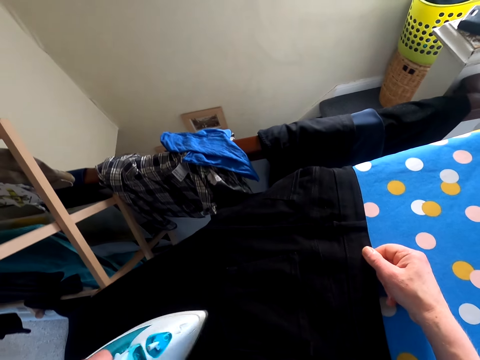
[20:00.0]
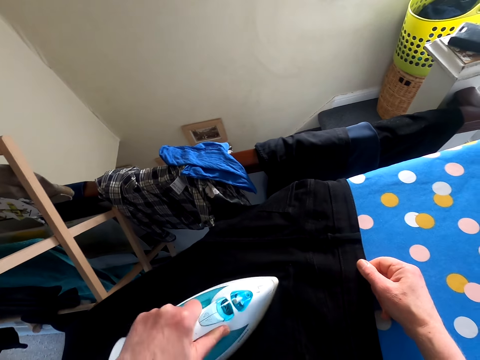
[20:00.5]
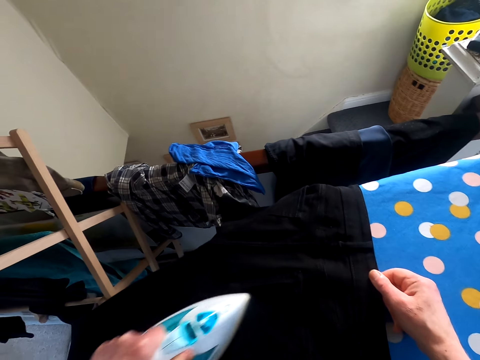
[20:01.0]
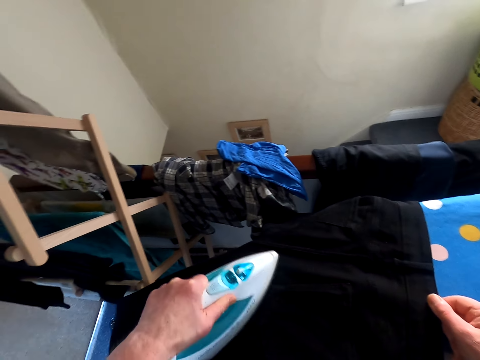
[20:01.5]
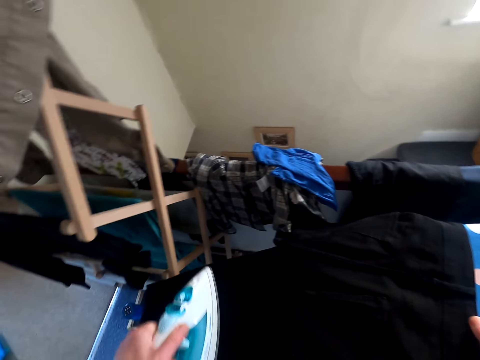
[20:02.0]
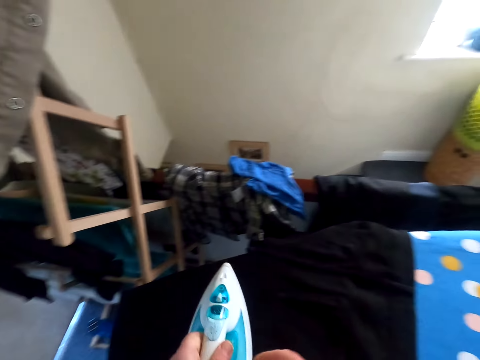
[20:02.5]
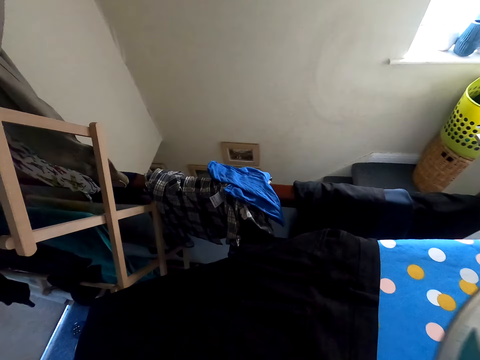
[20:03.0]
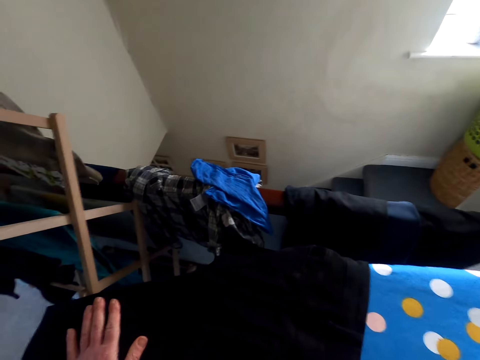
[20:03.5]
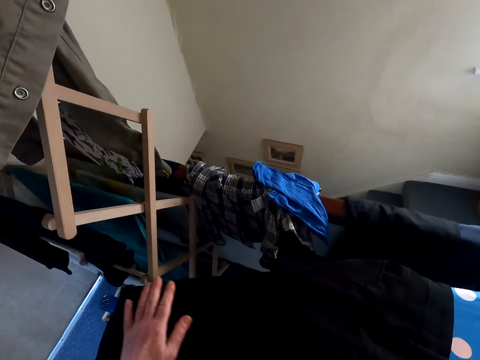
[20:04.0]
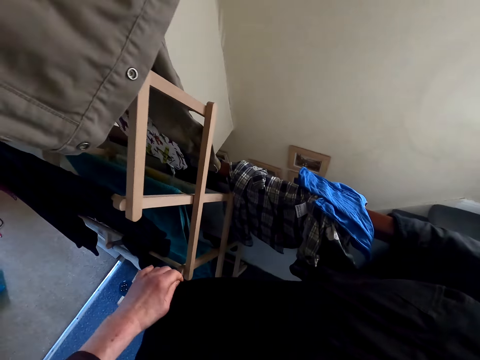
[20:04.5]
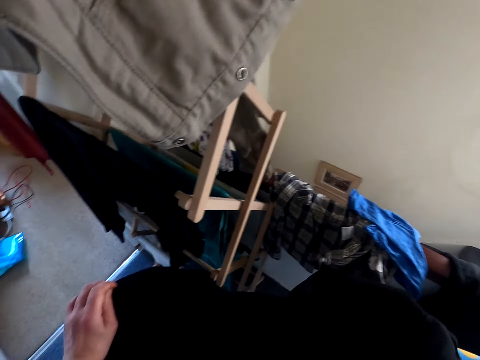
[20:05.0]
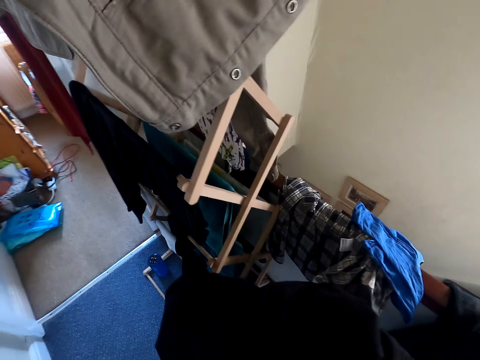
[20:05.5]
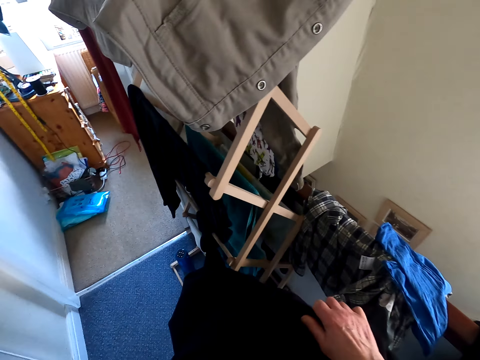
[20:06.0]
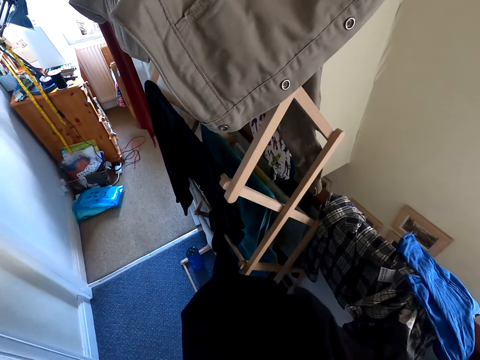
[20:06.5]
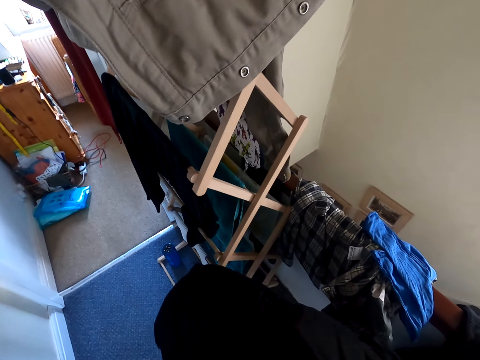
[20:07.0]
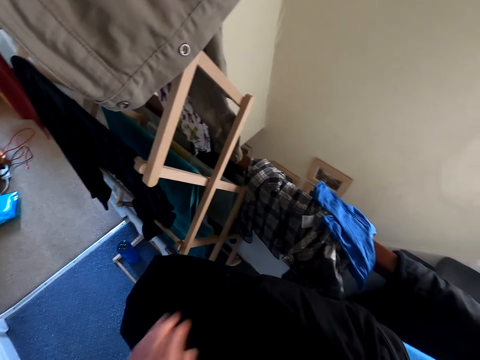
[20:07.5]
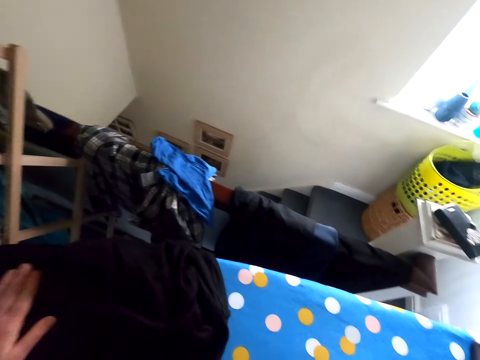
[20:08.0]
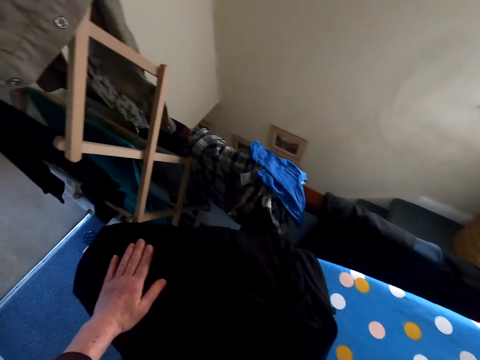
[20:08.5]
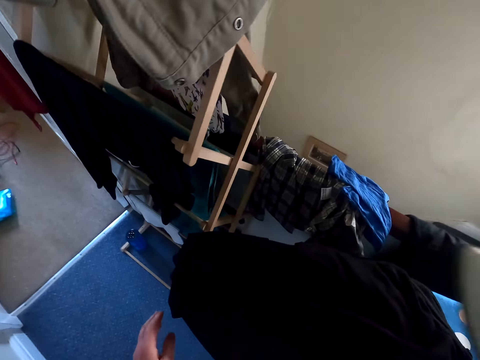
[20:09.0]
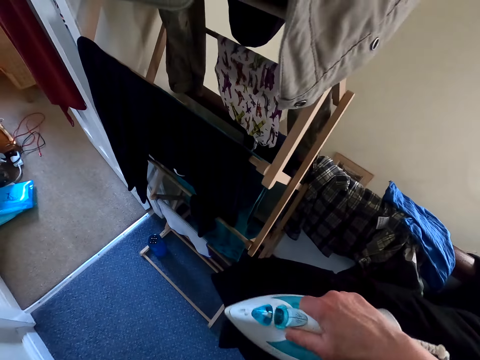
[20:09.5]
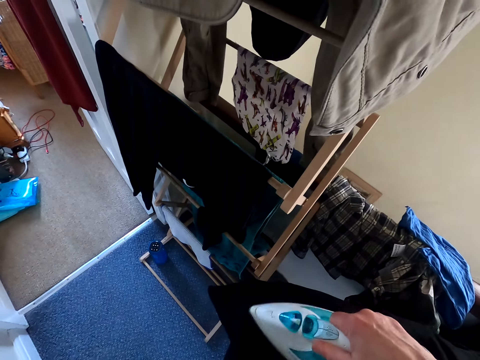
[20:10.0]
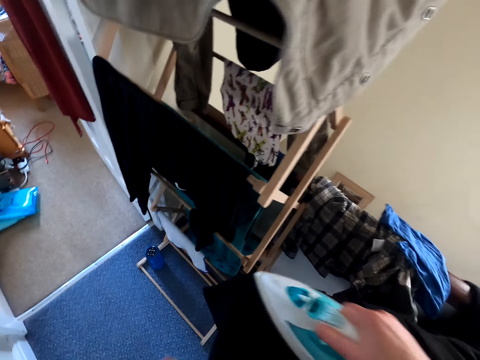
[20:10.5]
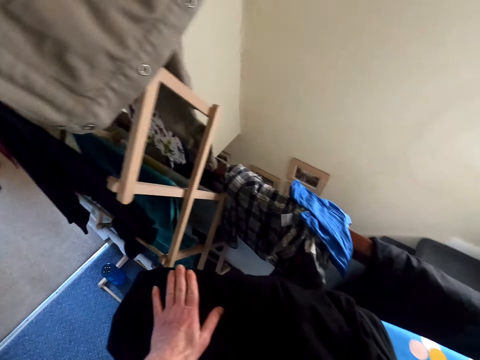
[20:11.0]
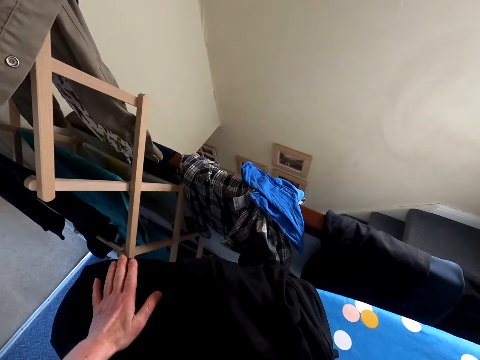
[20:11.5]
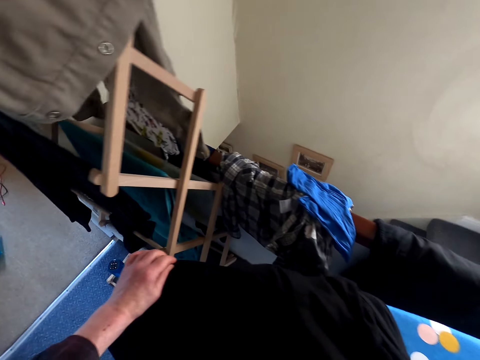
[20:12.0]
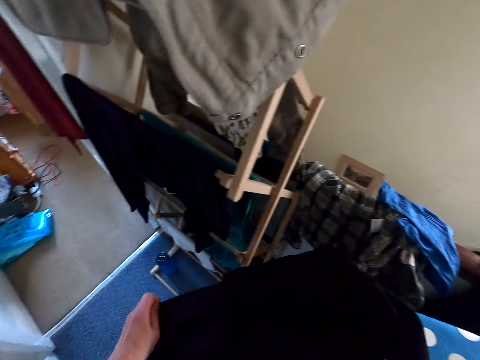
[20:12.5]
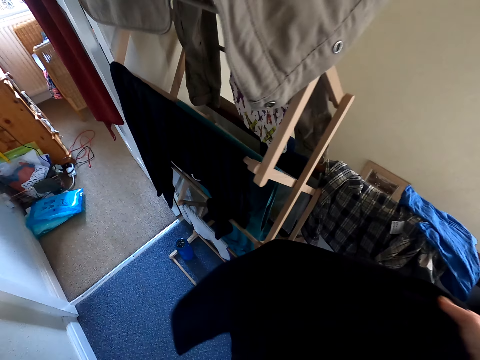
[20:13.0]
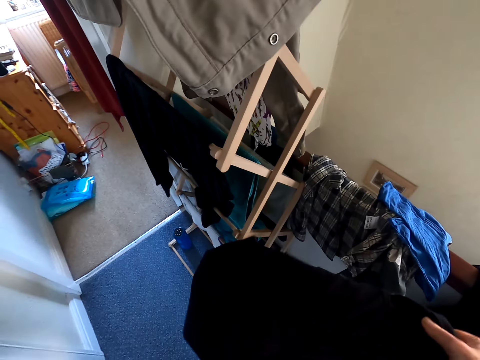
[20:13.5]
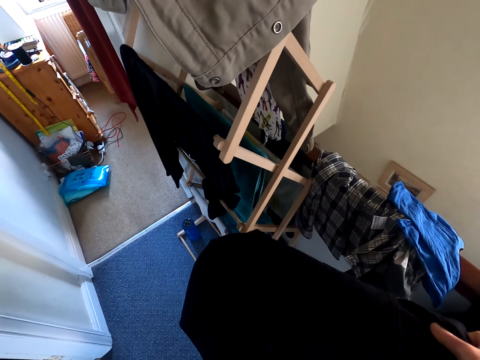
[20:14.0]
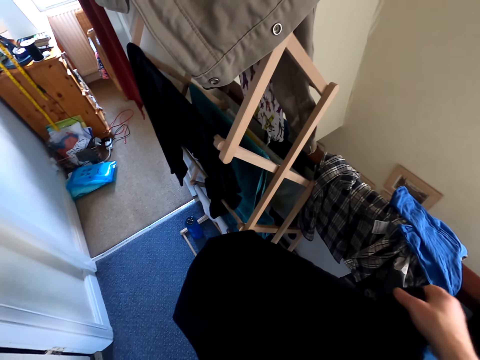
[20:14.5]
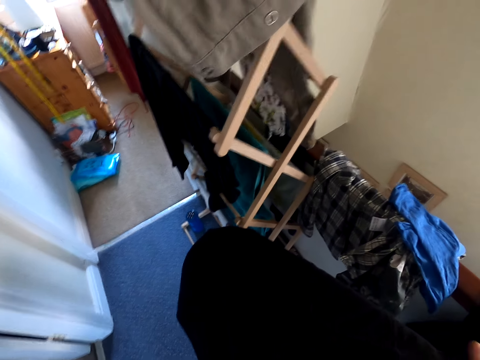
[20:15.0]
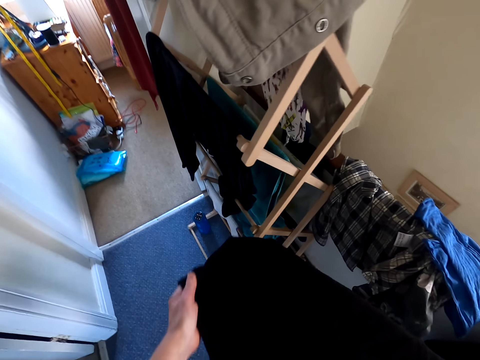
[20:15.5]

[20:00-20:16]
The camera wearer lifts up the iron and touches the trouser. They adjust the cloth on the iron board. They iron the cloth on the iron board. They touch the trouser. They adjust the cloth on the iron board.

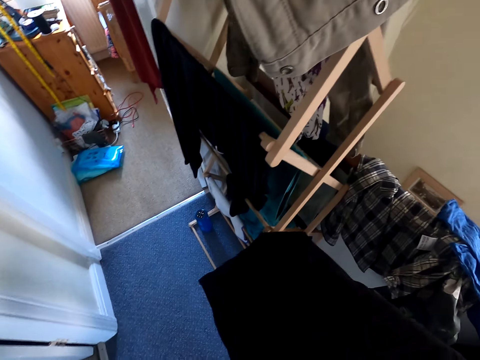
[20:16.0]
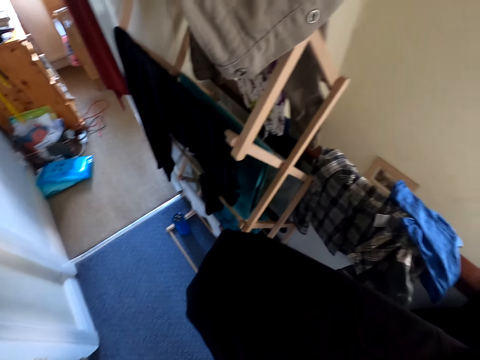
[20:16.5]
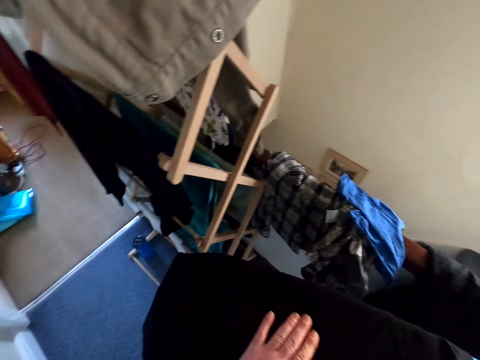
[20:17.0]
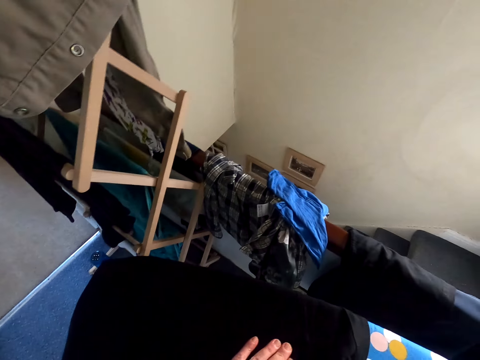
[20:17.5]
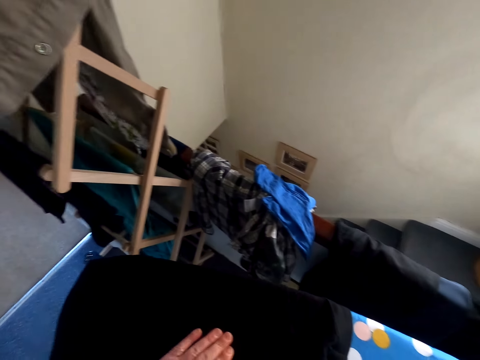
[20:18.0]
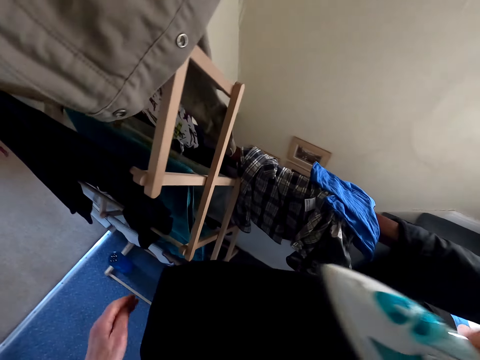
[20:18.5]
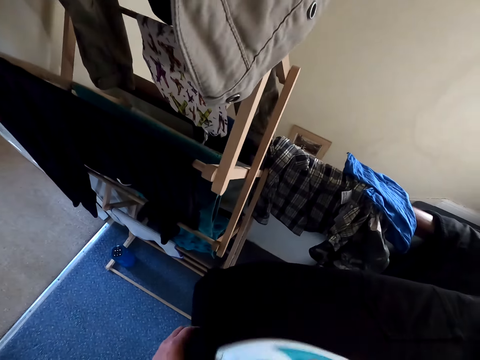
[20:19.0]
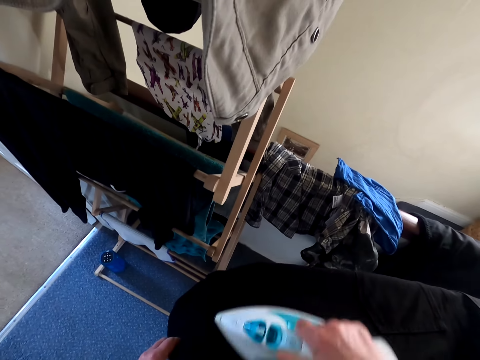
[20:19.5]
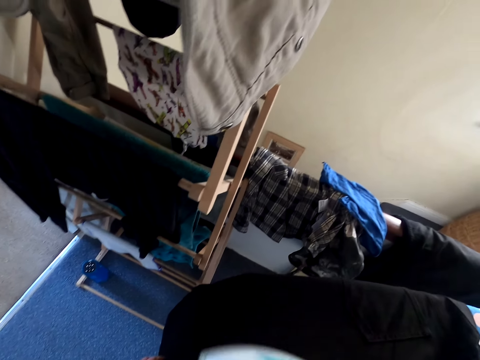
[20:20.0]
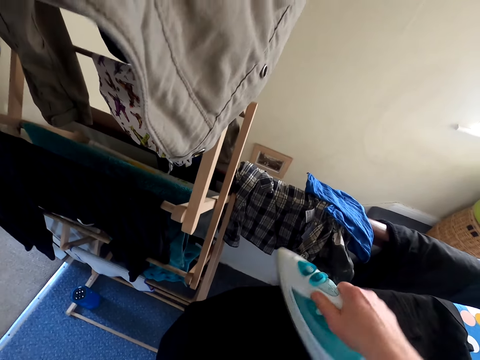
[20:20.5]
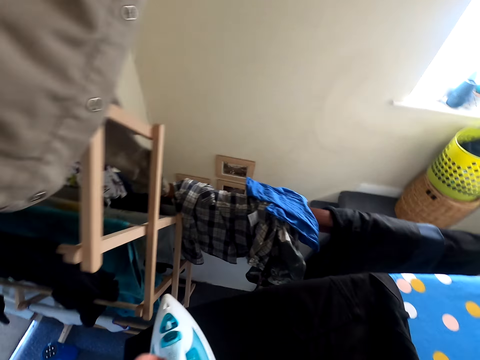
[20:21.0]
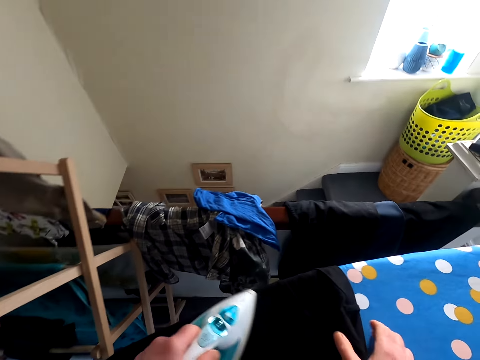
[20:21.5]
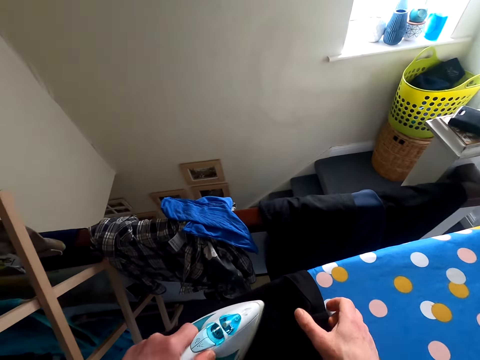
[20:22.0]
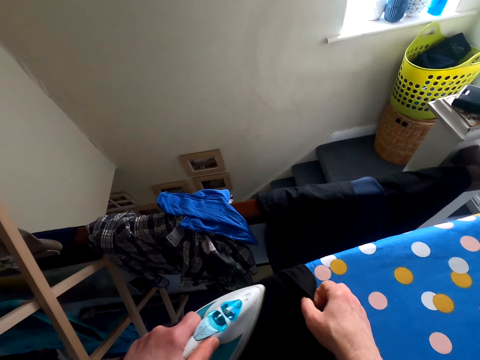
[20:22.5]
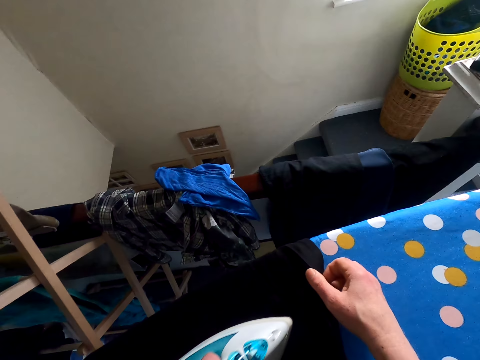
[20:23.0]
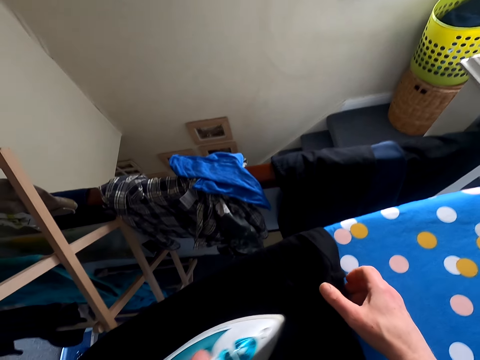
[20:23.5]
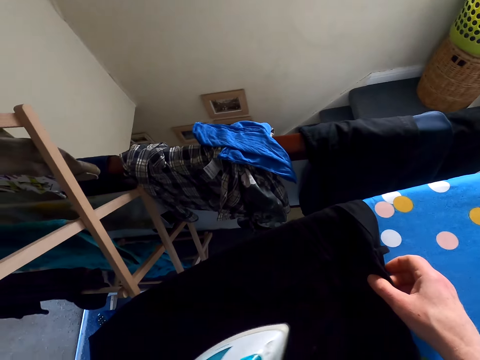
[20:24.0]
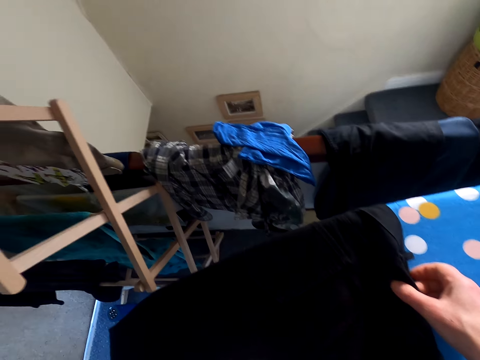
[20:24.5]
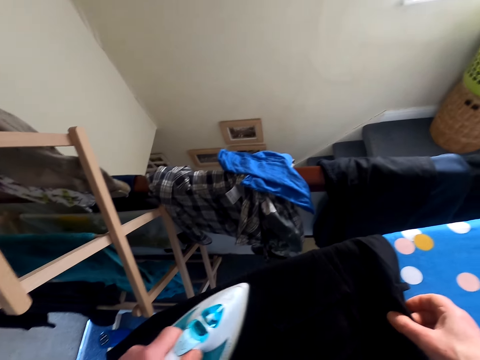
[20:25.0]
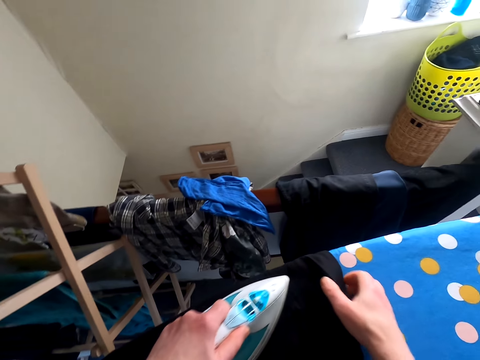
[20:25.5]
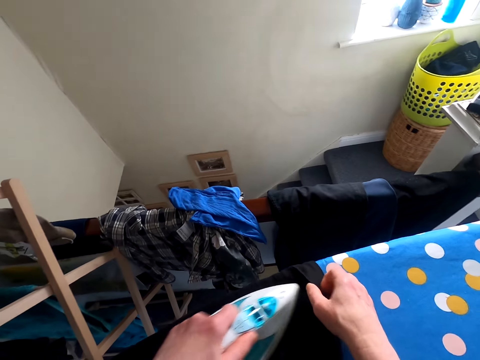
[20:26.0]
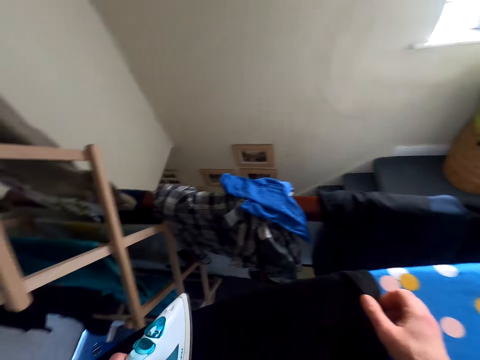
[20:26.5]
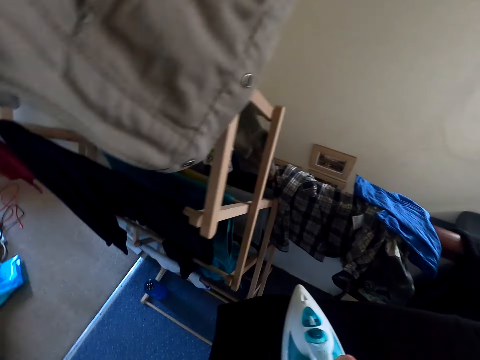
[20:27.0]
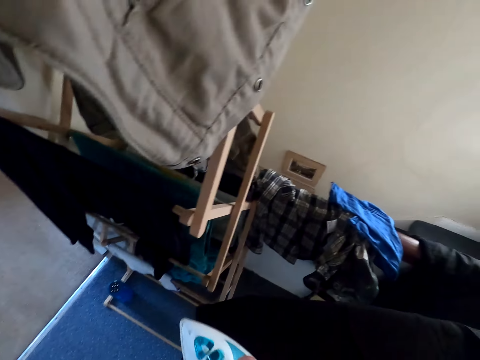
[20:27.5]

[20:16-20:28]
The camera wearer irons the cloth on the iron board.
